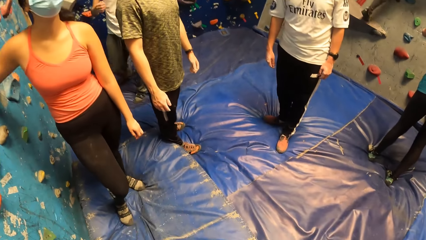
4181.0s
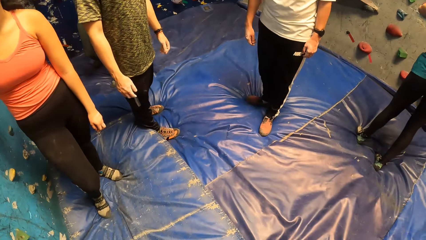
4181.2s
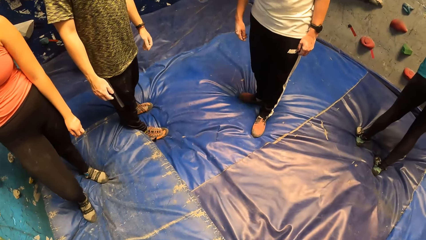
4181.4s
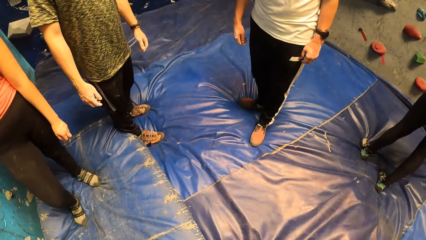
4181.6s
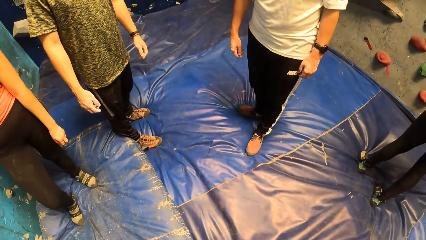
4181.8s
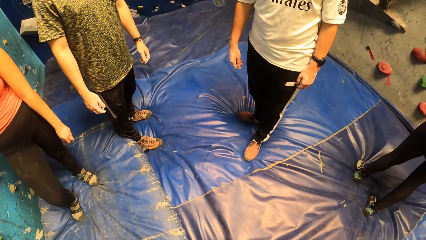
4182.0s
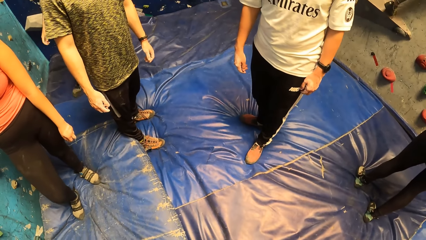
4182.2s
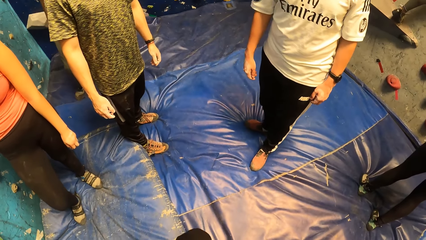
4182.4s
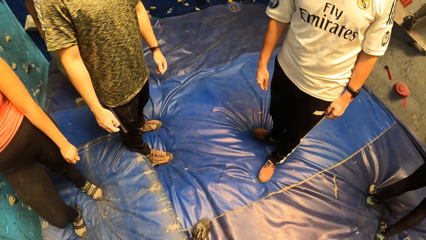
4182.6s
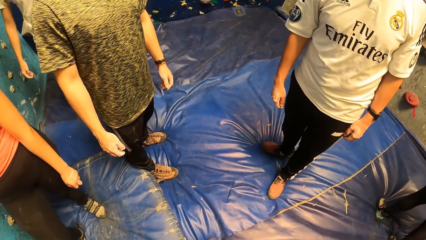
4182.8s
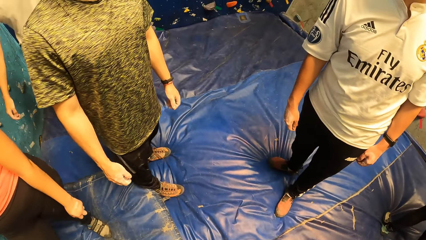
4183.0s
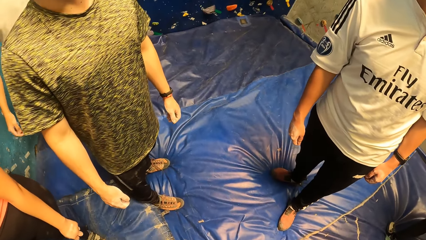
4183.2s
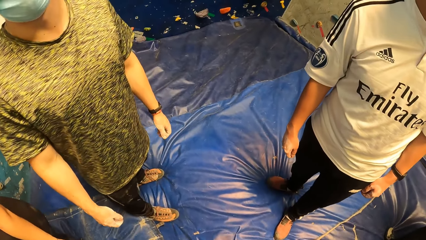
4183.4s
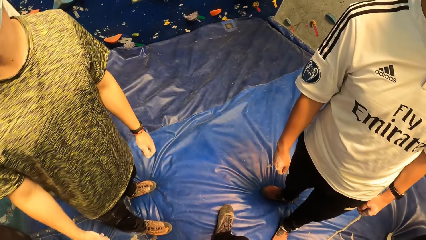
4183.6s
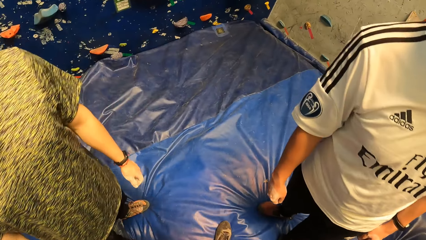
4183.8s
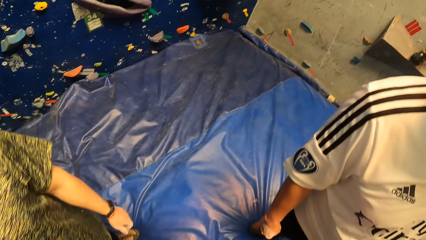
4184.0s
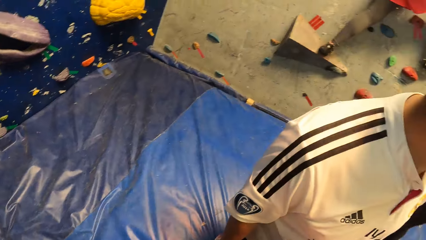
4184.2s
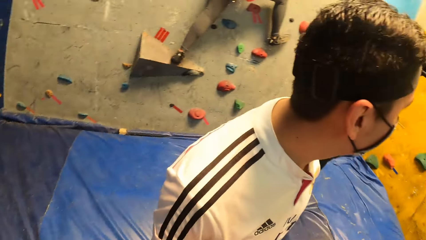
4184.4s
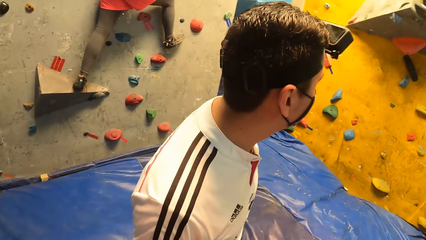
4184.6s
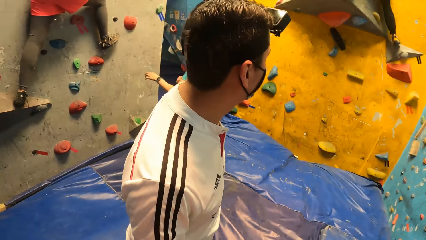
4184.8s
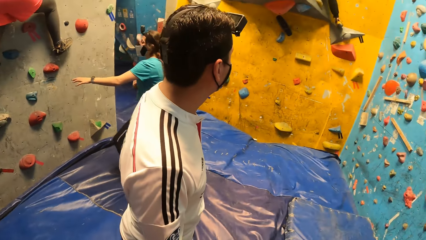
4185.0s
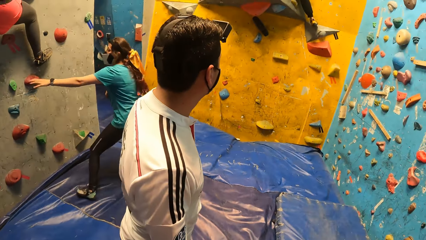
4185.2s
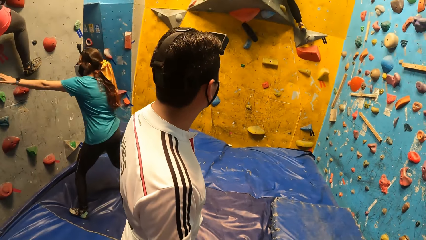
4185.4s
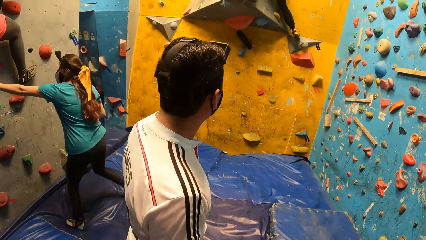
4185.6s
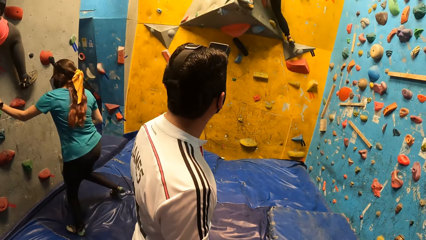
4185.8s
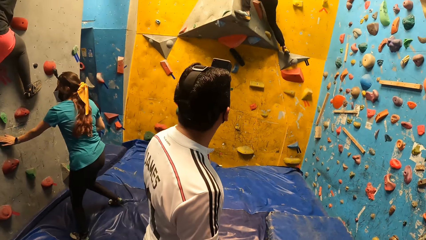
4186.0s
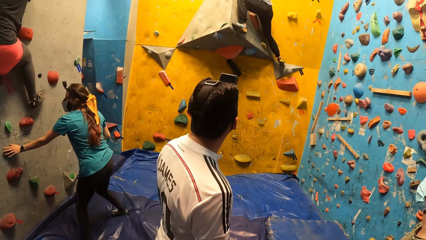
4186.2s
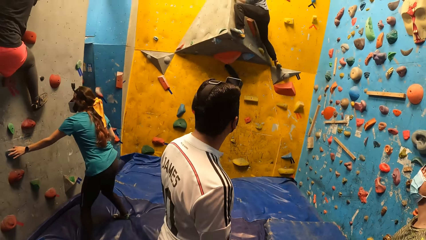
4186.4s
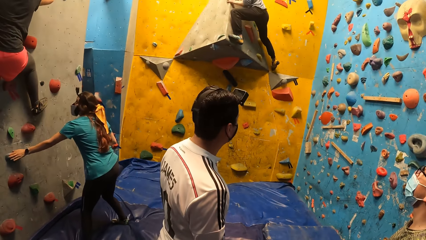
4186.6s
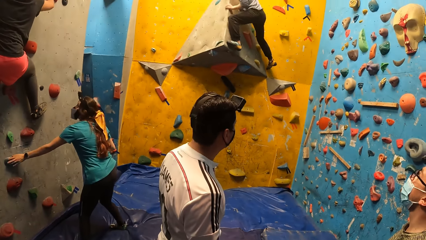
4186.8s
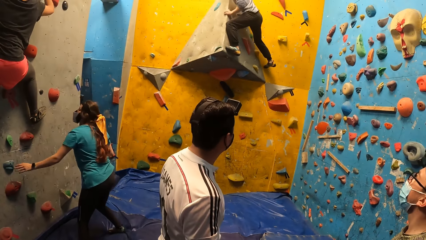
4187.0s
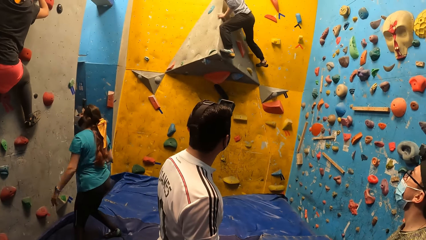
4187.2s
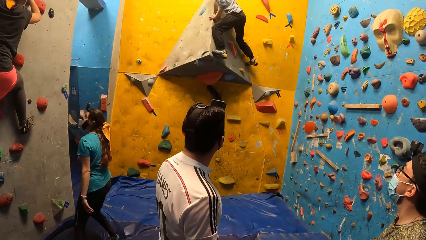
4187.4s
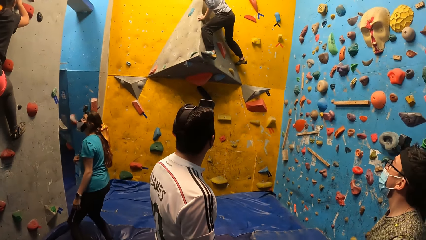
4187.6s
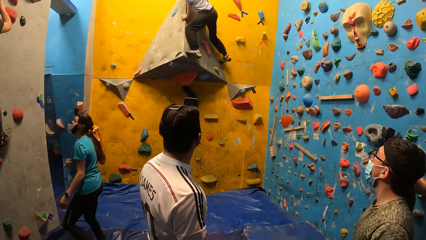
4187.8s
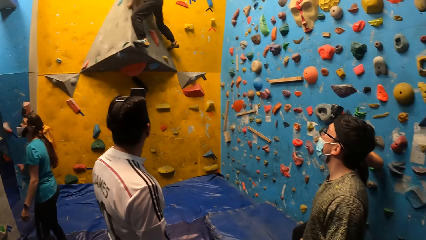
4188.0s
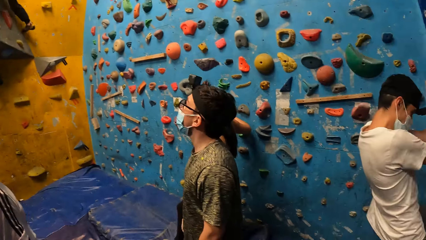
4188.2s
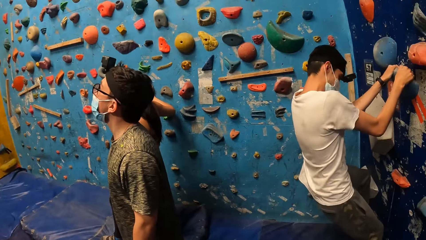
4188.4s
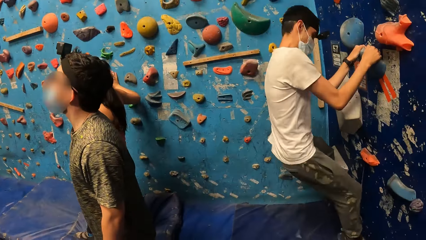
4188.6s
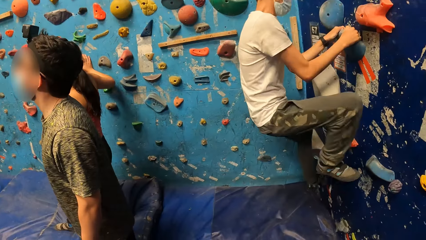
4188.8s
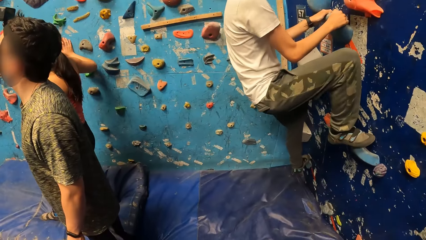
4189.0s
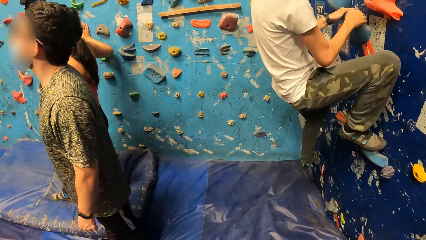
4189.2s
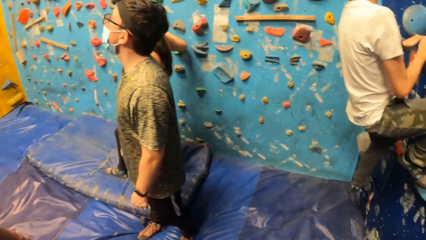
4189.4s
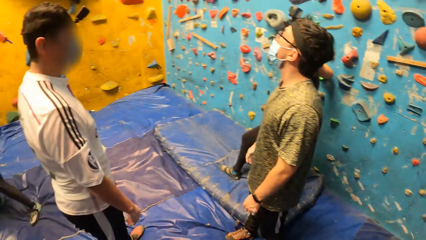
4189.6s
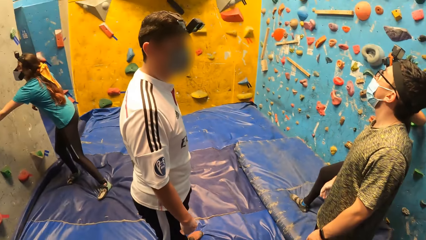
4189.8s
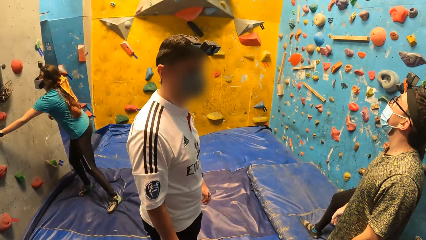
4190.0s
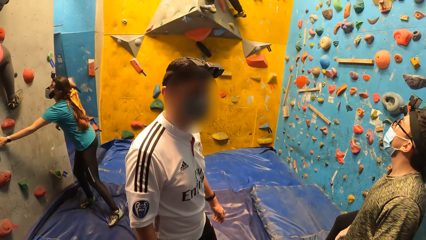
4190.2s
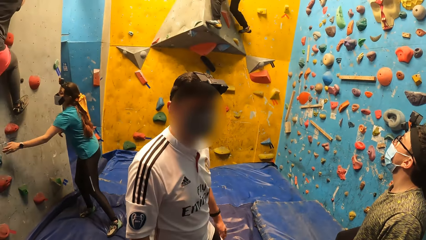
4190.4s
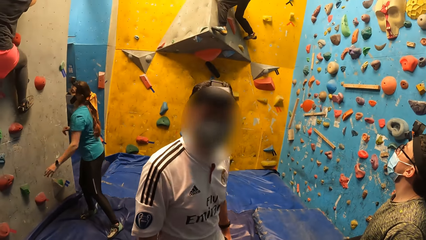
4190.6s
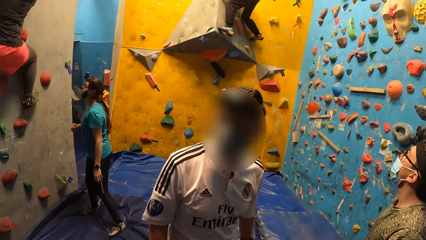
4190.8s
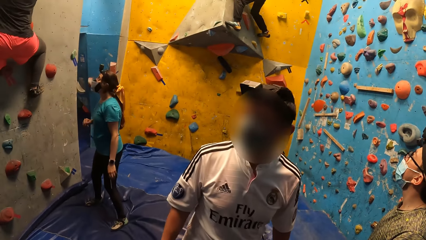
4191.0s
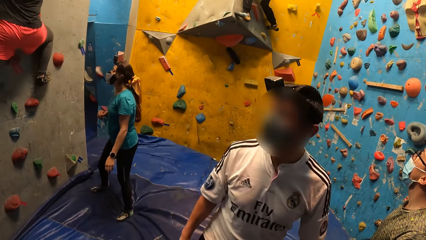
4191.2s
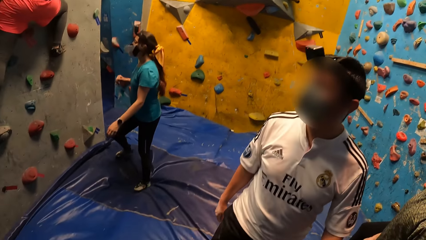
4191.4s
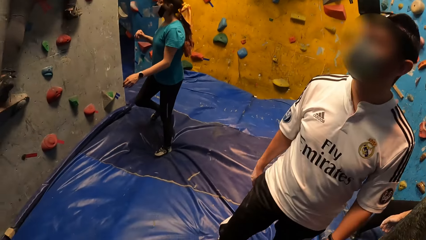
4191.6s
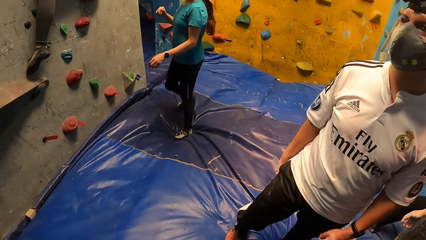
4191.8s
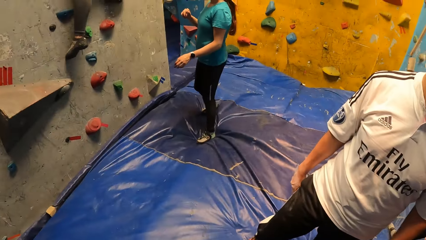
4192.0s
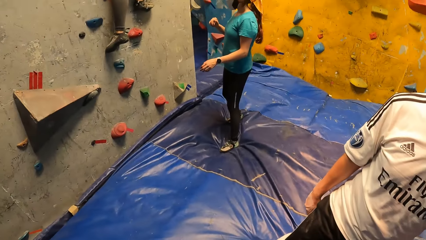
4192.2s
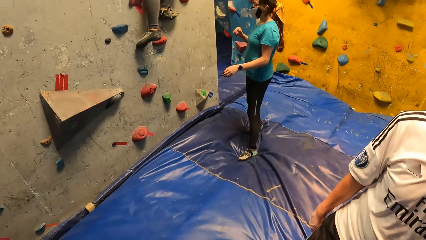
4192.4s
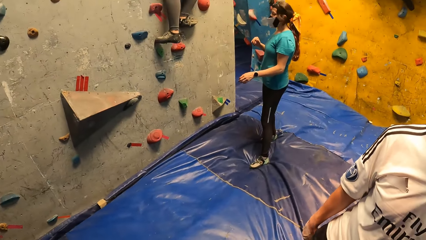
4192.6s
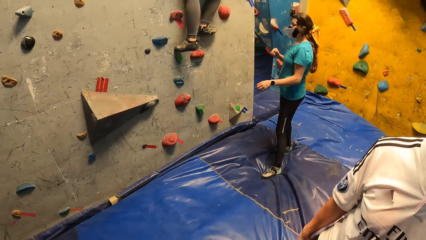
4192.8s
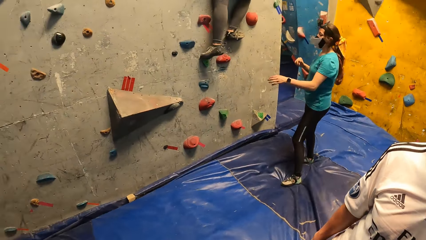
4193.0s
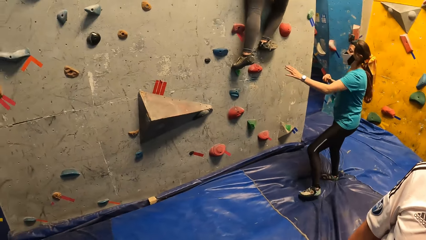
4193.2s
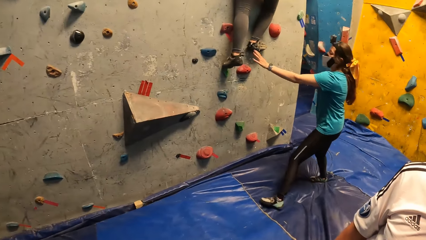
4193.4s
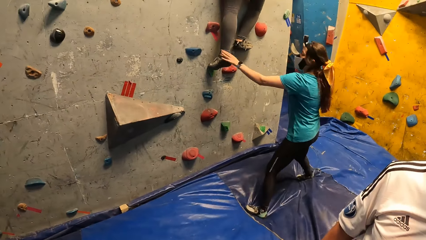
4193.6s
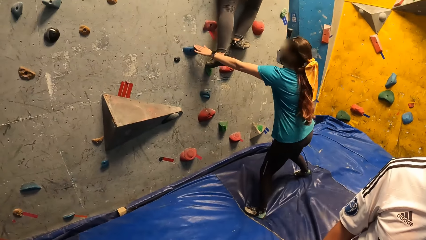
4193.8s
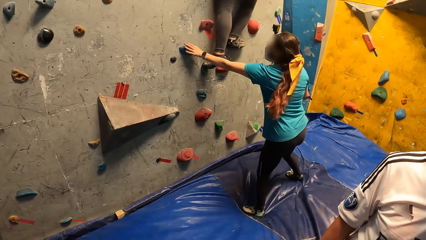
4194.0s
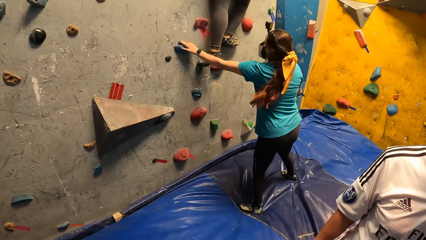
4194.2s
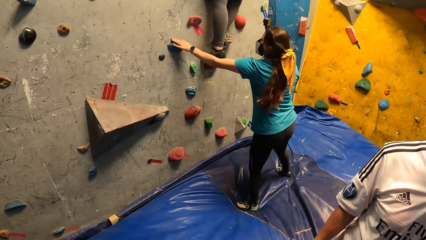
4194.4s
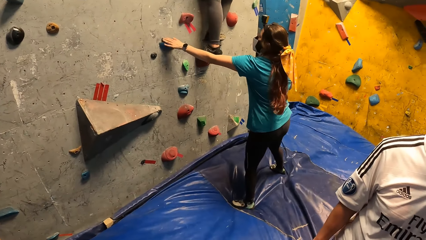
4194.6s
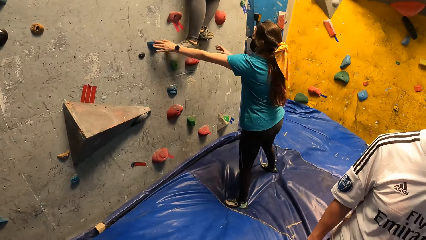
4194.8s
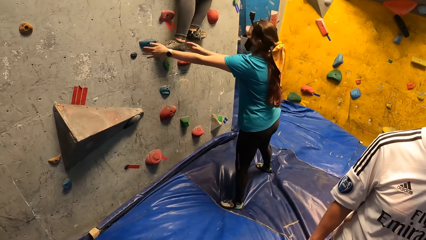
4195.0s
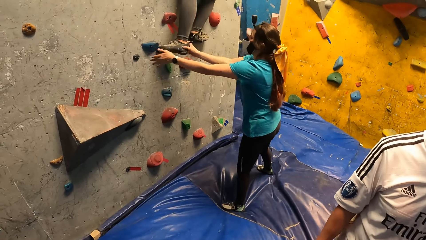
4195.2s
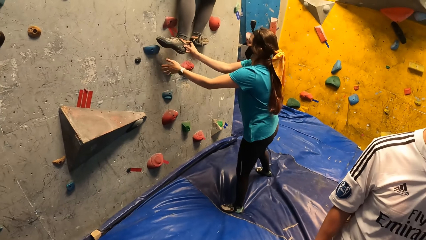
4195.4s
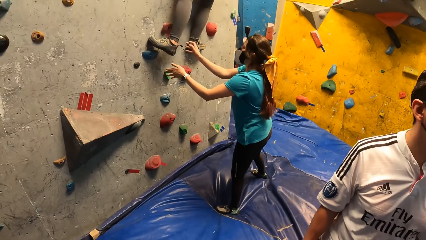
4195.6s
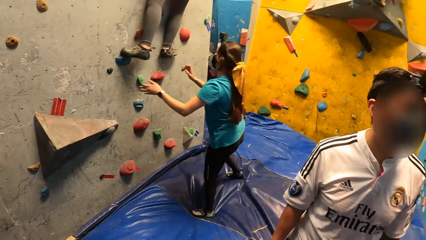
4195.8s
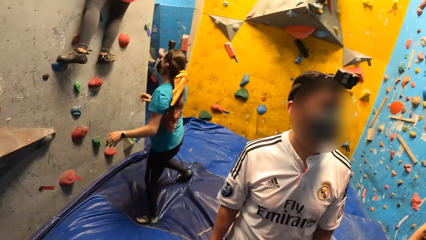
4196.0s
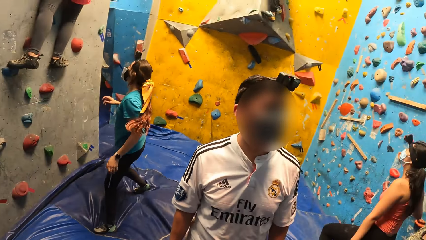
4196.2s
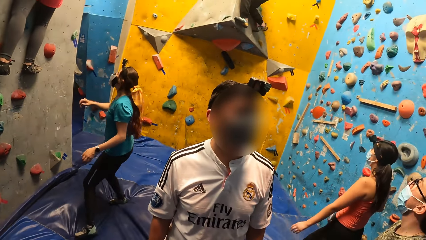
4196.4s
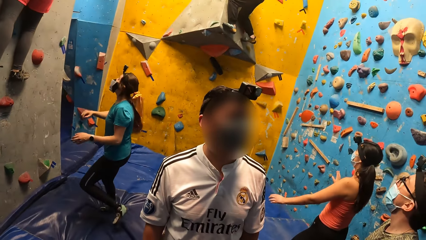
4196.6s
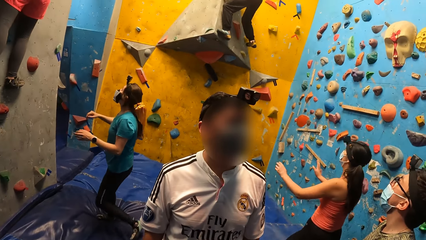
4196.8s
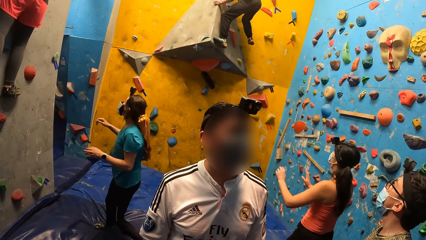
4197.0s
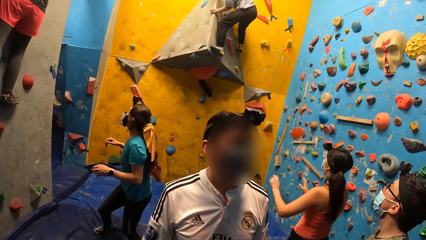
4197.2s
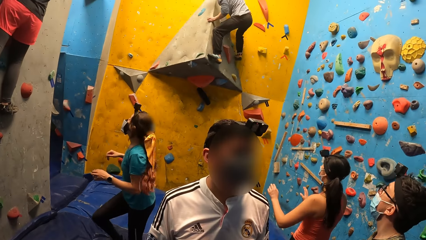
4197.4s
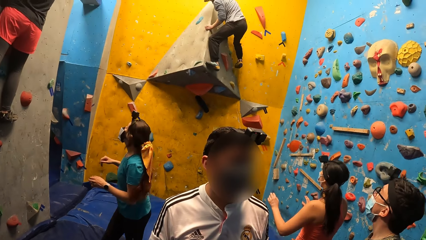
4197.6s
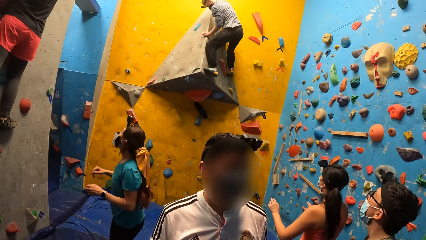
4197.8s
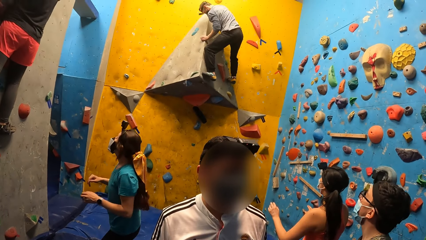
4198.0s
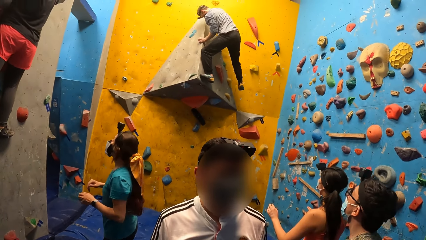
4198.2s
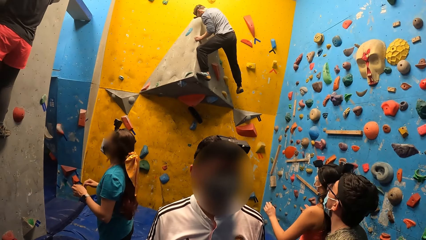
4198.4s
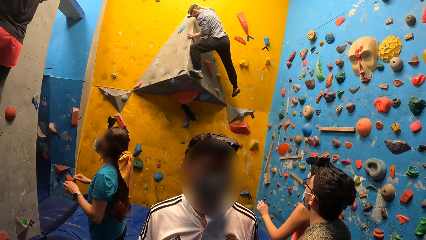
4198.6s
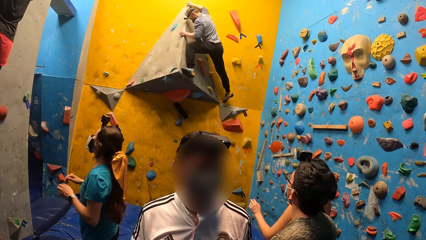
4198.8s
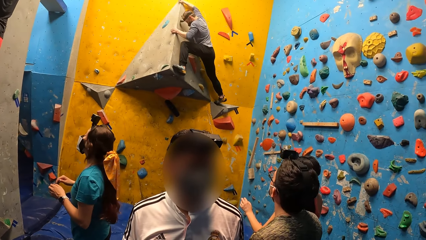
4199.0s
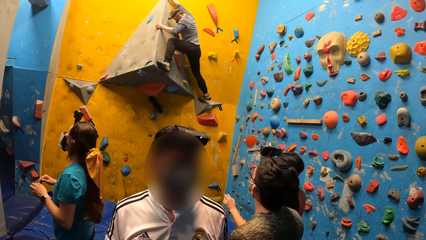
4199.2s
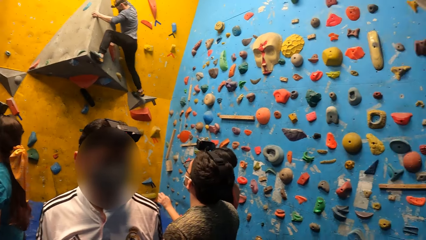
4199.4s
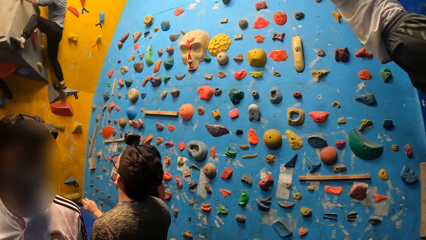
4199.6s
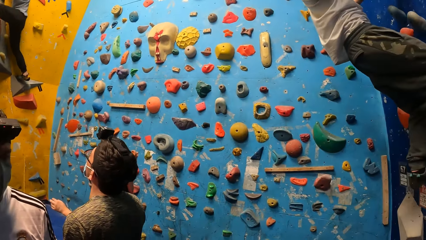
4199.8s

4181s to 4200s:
The camera wearer walks around the indoor rock climbing. The woman touches some rocks on the wall with her left hand. The man boulders a wall. Another man boulders a wall. The camera wearer looks around the indoor rock climbing. The woman touches a rock on the wall with her left hand. She touches a rock on the wall with her left hand again. The first woman lifts the left leg of another woman with her right hand.
